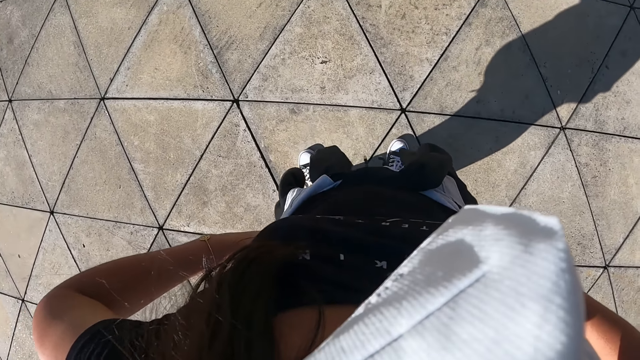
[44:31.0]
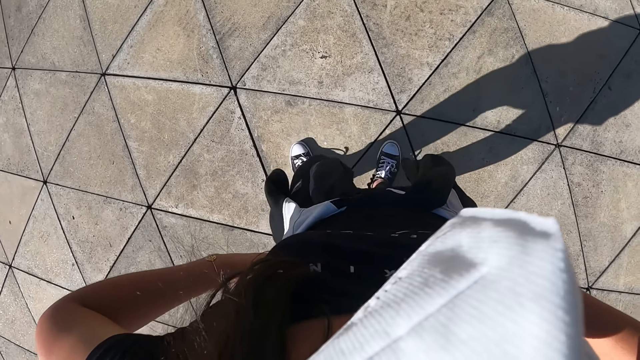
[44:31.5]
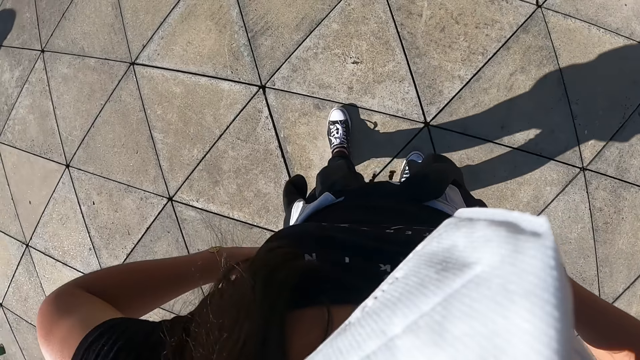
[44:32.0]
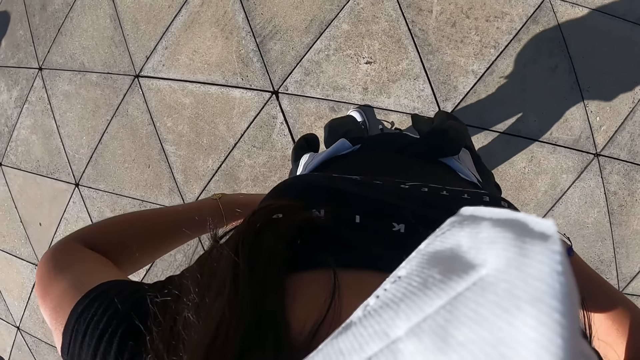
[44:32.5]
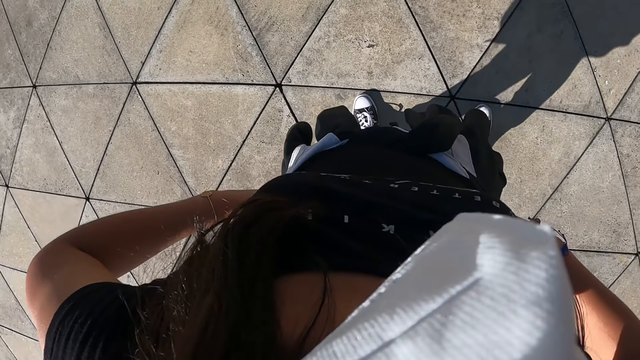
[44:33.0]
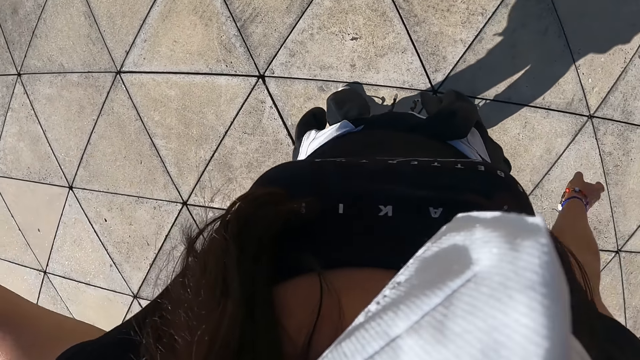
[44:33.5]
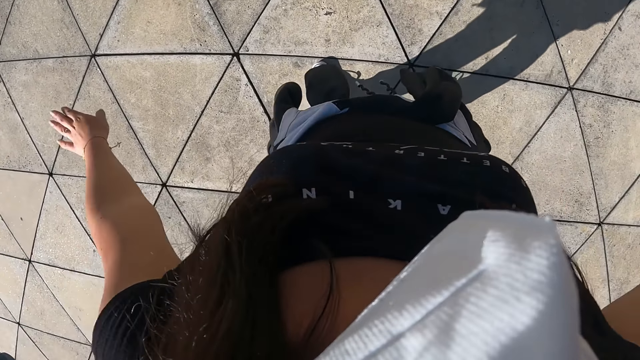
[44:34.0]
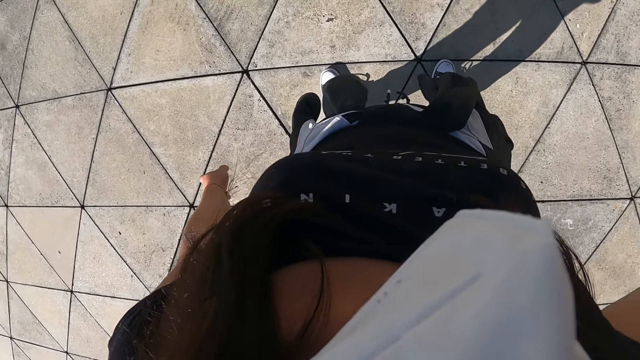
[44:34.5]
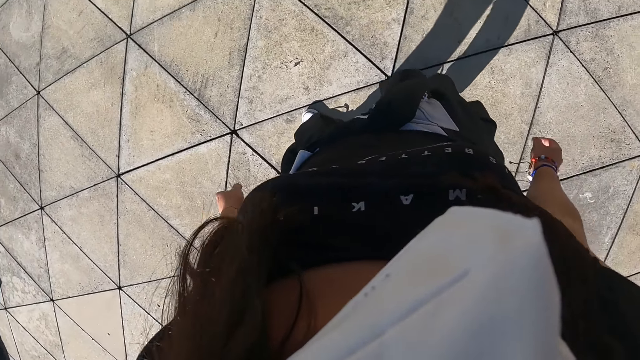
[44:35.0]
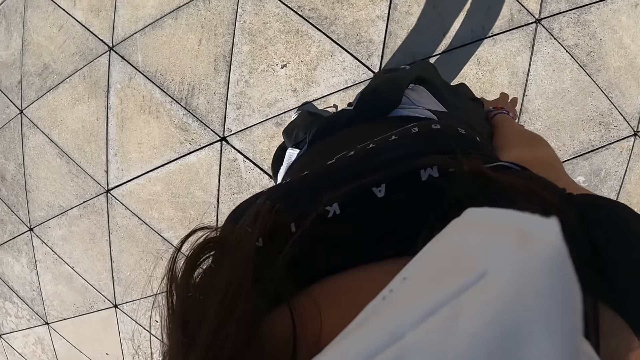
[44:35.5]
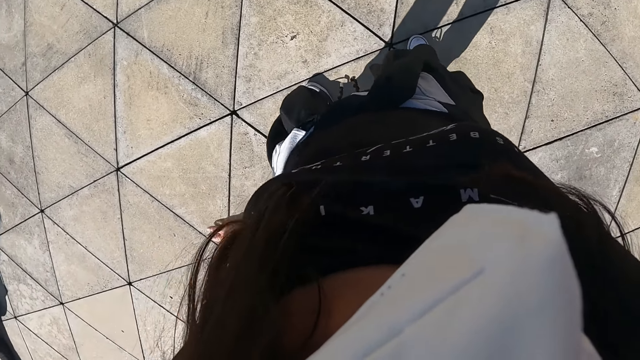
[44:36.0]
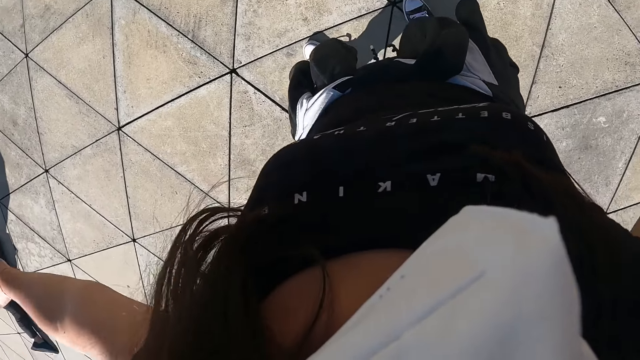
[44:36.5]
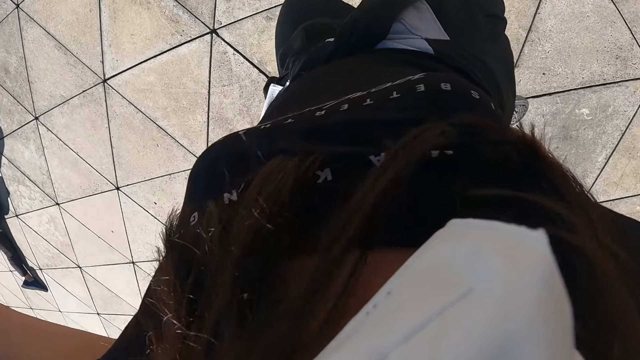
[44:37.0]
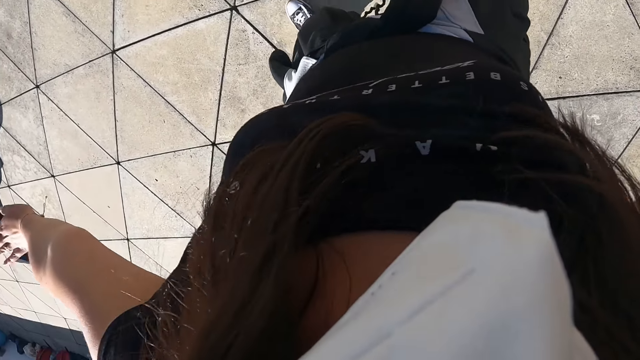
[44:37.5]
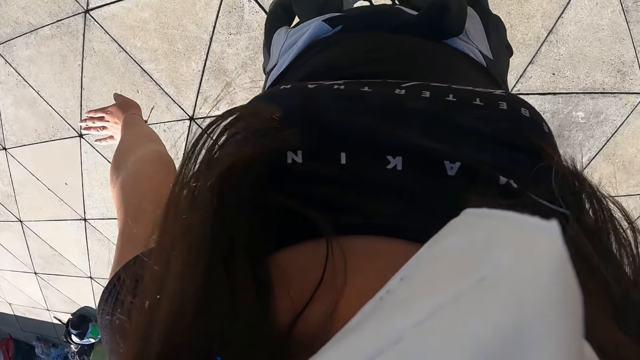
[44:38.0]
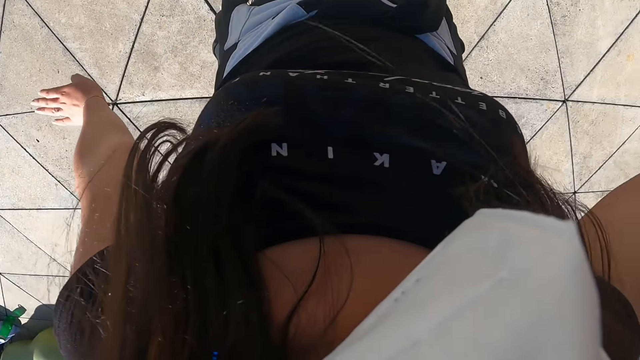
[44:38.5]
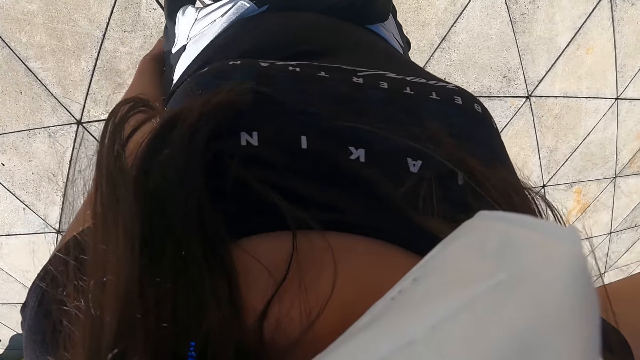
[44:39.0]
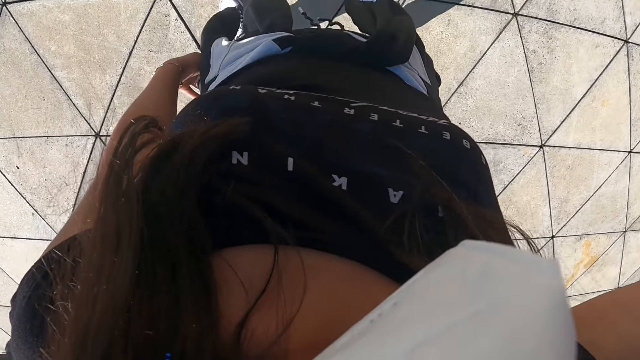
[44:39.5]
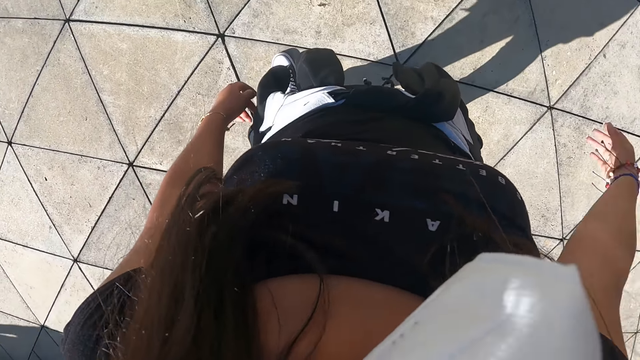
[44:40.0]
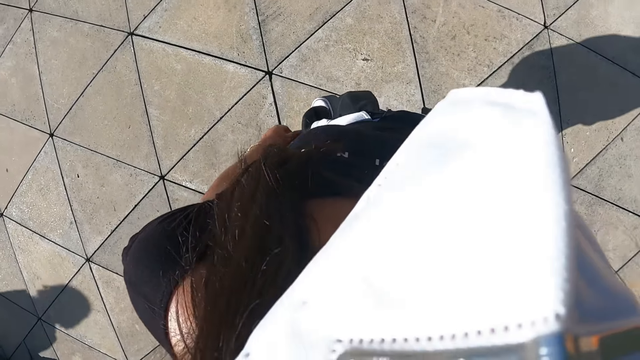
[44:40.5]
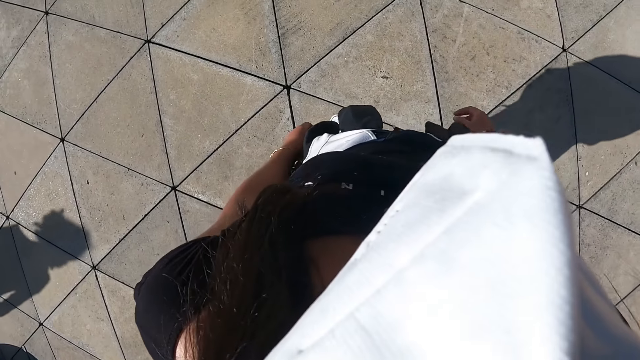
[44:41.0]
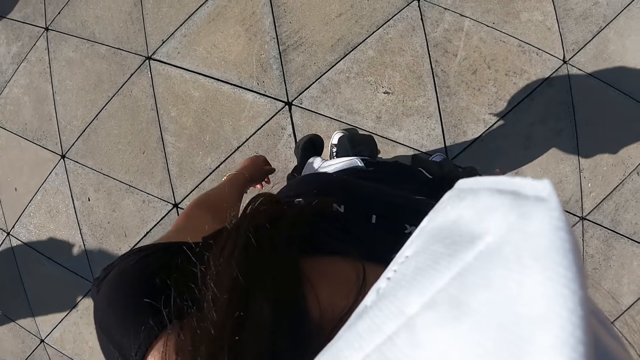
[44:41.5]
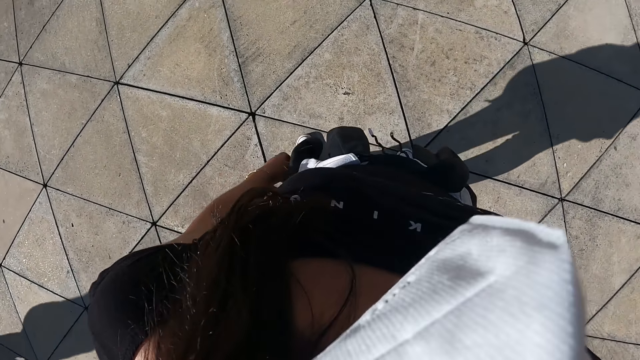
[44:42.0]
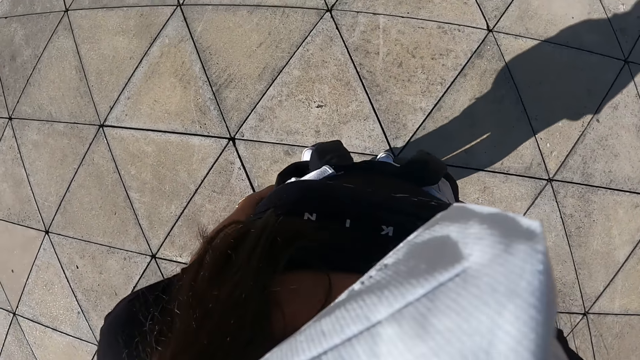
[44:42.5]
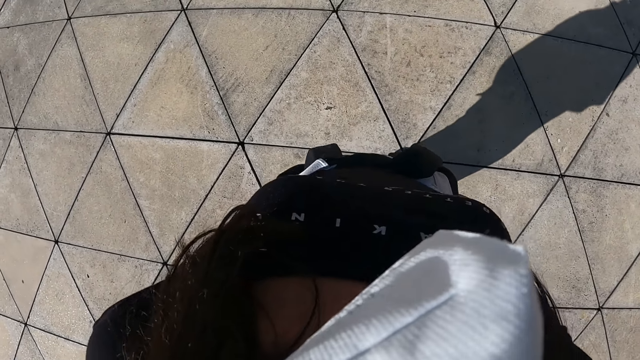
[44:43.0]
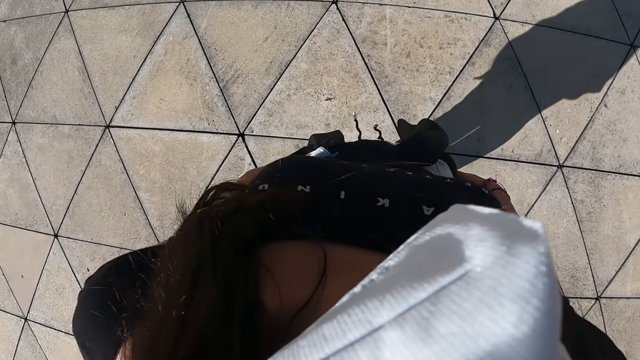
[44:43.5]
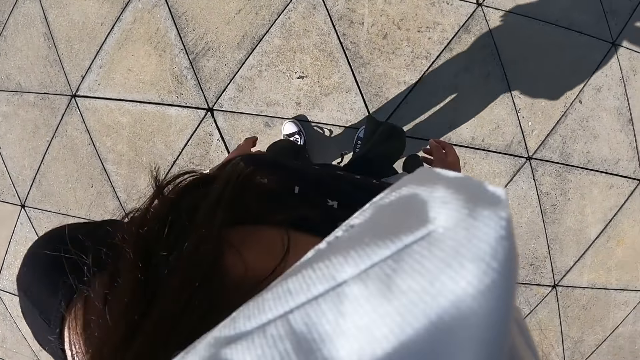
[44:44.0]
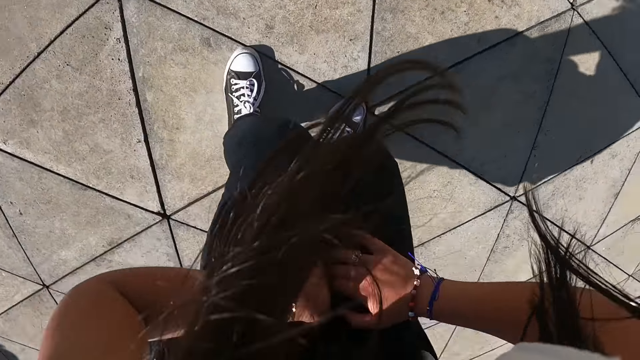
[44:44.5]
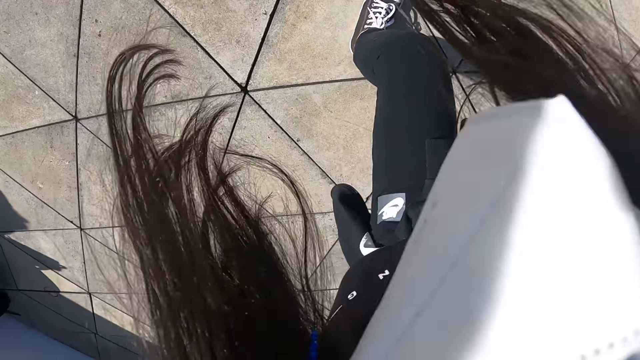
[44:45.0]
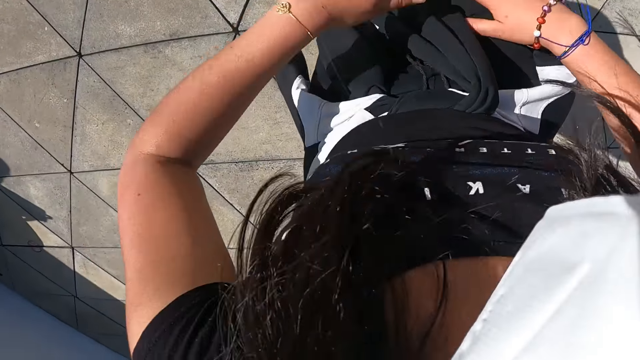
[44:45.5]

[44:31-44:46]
The camera wearer drops both hands from her waist. She dances. She dances.

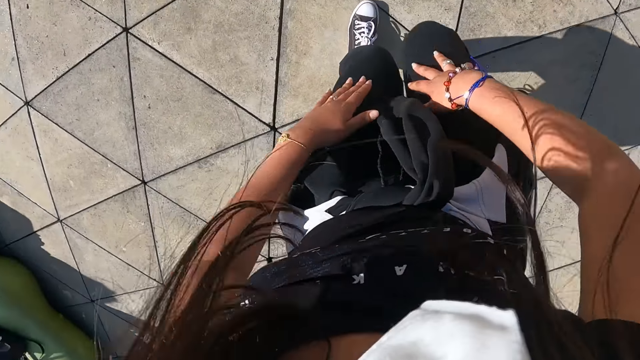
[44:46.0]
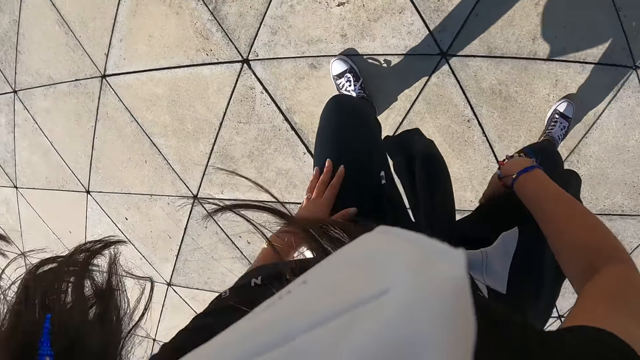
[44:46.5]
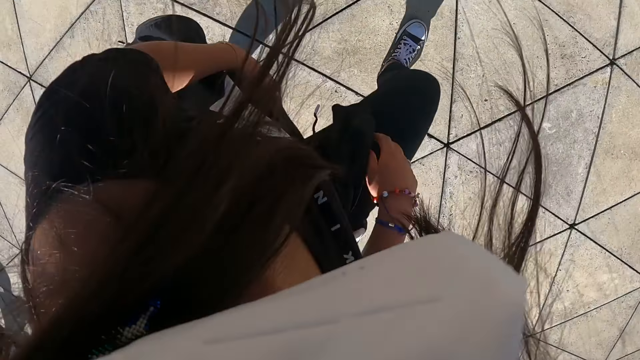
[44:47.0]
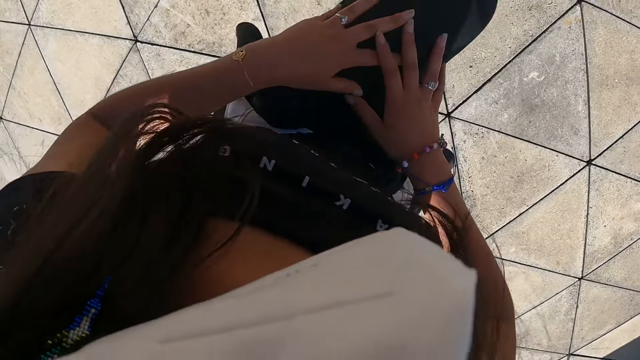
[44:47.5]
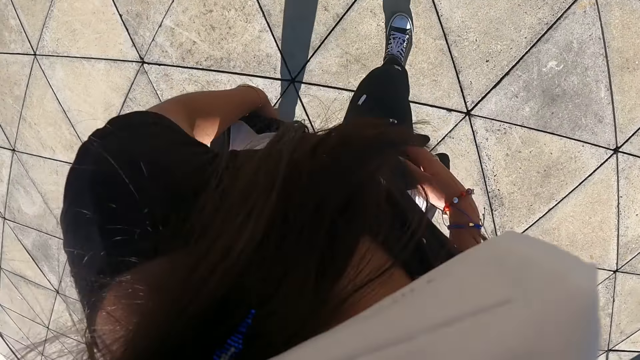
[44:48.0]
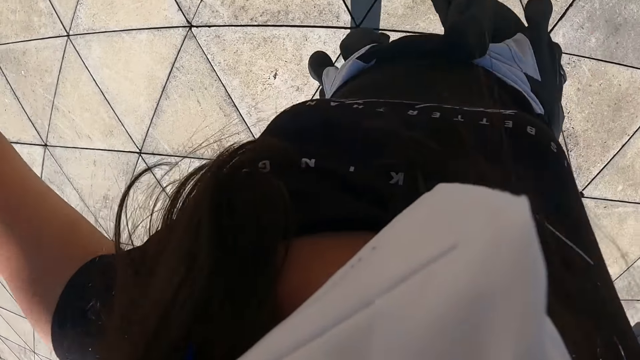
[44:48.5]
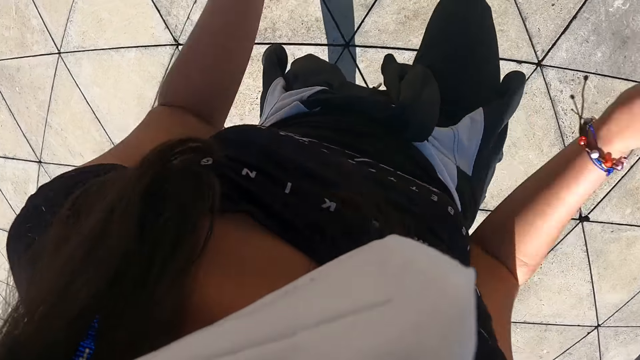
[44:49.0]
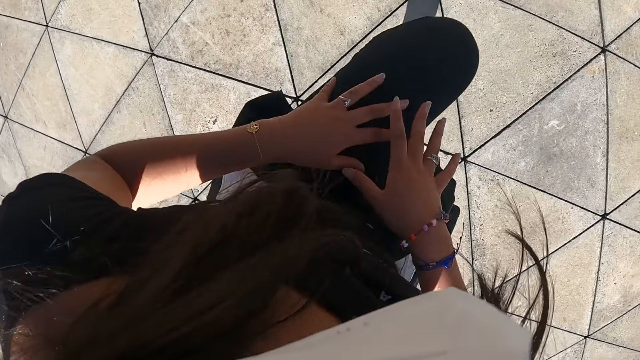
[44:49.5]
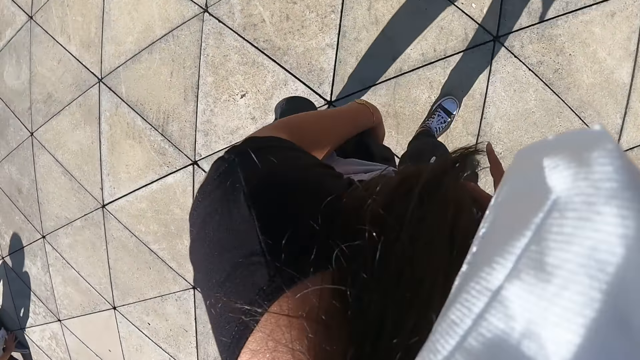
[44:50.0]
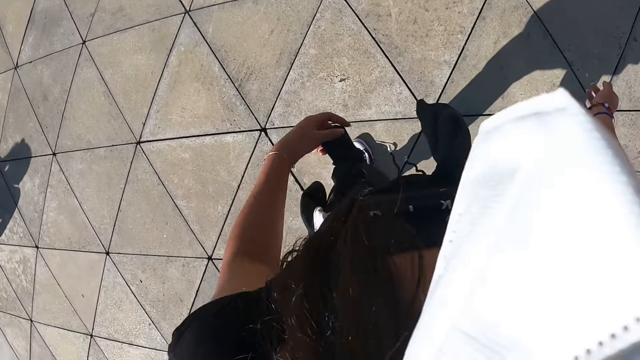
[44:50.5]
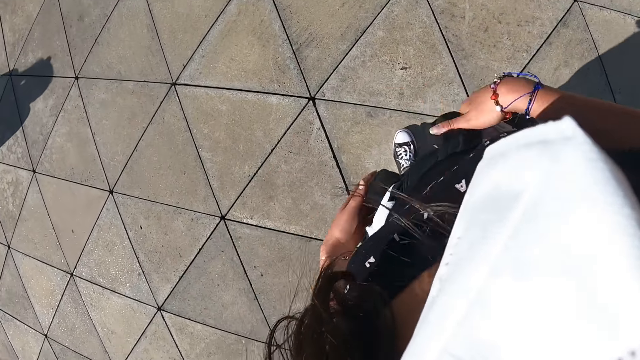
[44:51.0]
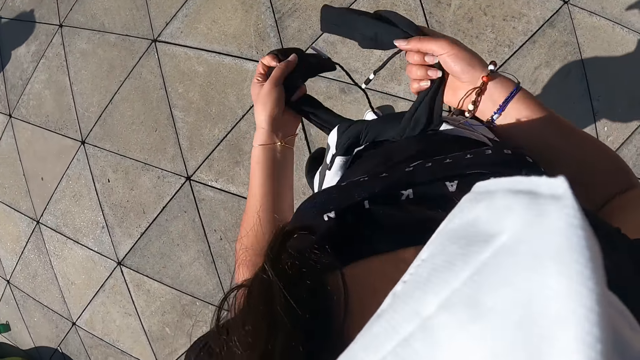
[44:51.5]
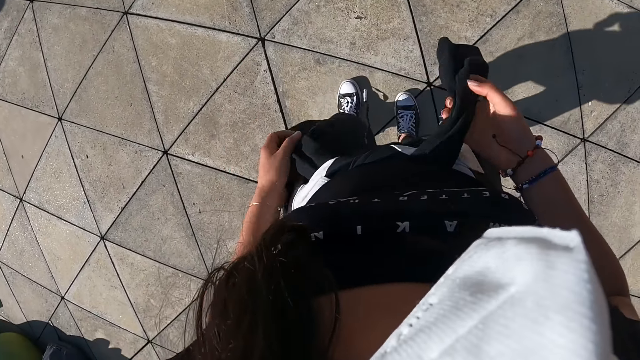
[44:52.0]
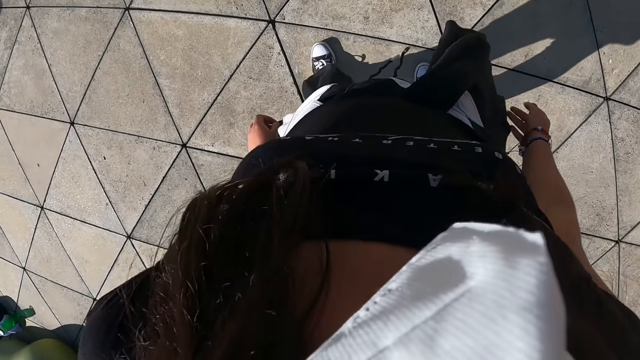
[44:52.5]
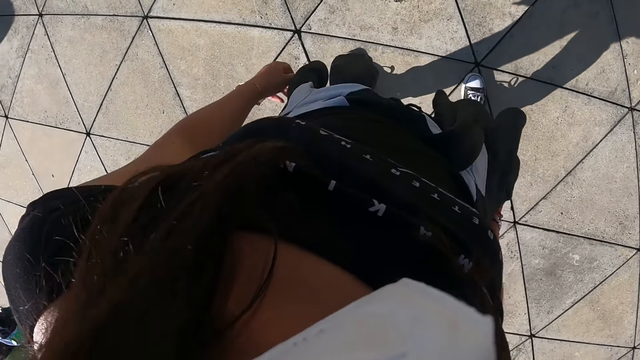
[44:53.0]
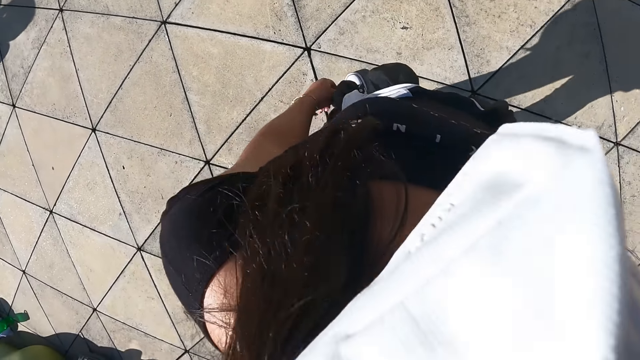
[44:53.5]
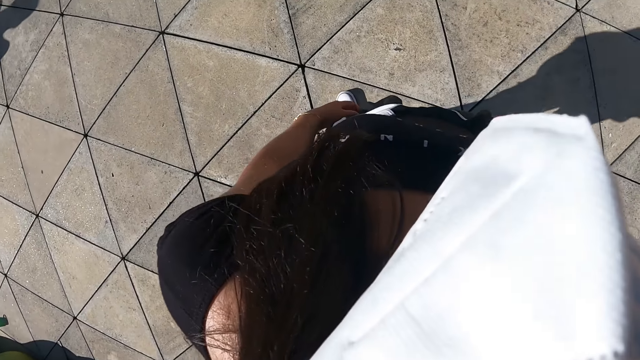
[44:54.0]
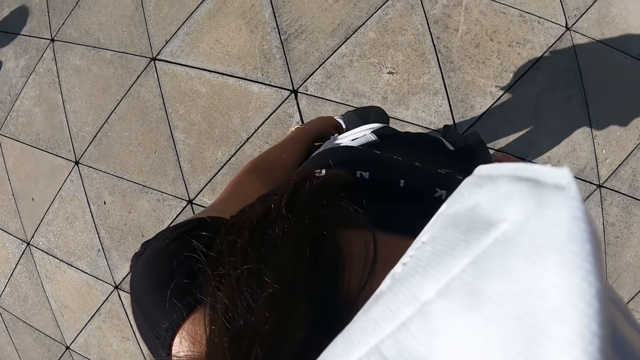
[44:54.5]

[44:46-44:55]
The camera wearer tightens the sweater around her waist with both hands. She looks around.
